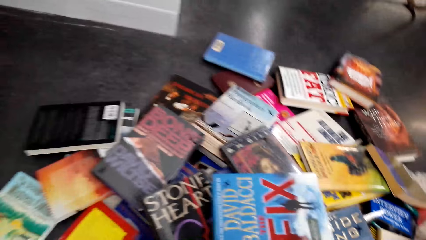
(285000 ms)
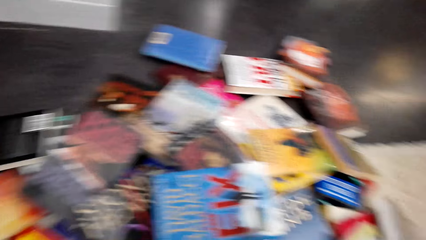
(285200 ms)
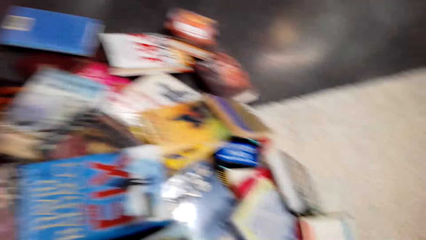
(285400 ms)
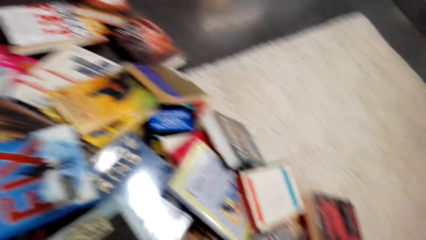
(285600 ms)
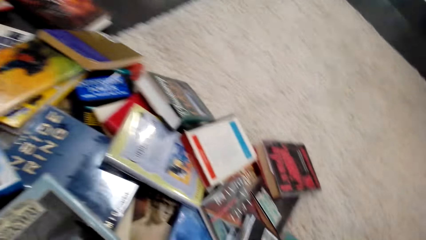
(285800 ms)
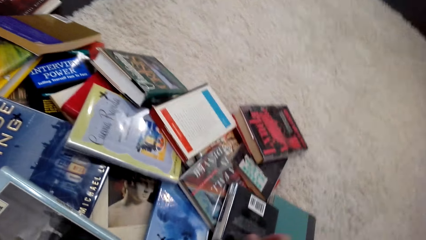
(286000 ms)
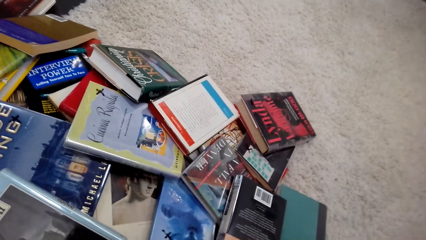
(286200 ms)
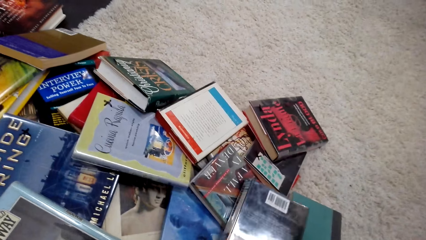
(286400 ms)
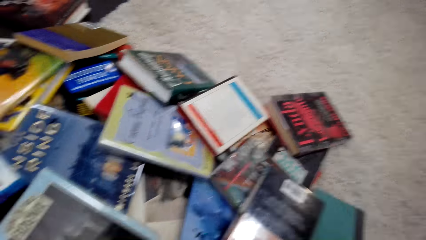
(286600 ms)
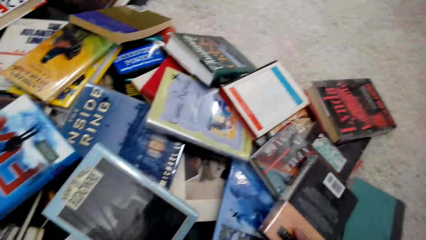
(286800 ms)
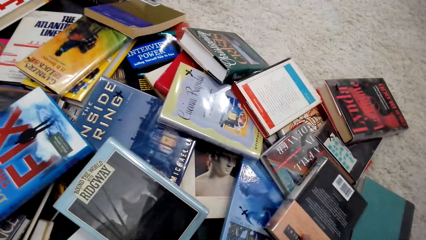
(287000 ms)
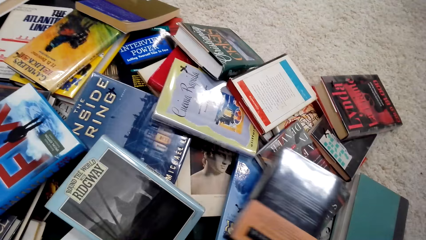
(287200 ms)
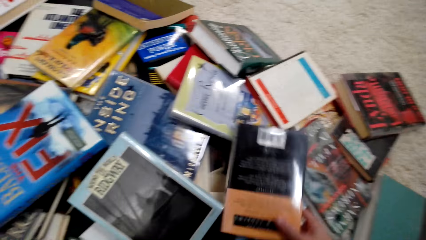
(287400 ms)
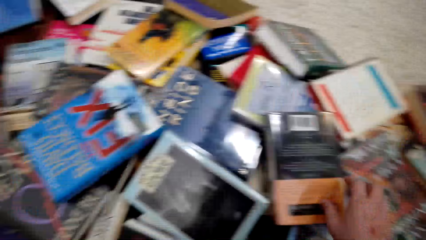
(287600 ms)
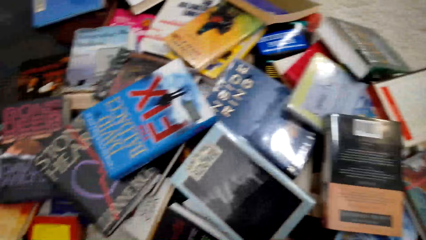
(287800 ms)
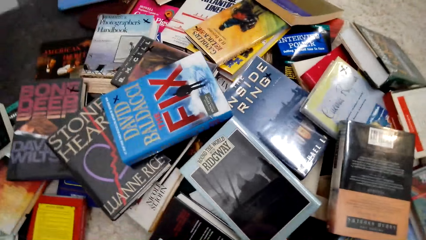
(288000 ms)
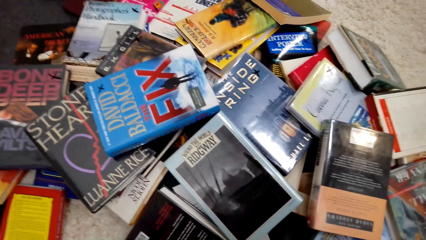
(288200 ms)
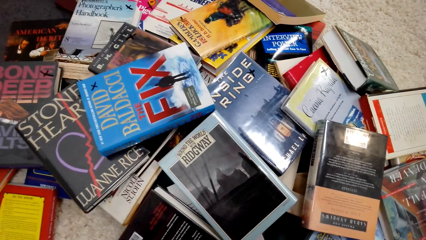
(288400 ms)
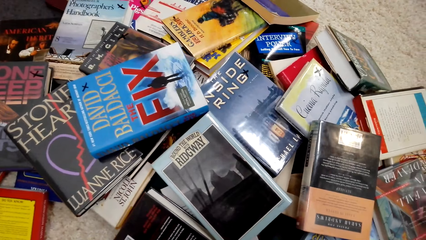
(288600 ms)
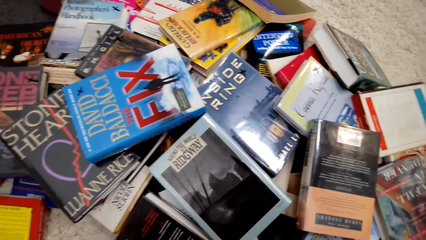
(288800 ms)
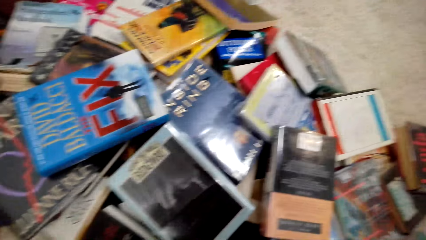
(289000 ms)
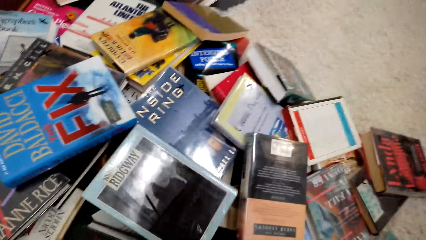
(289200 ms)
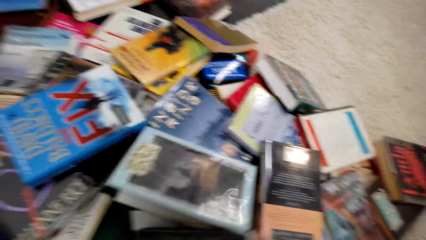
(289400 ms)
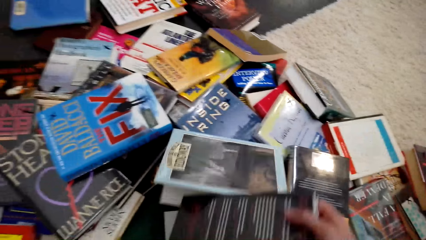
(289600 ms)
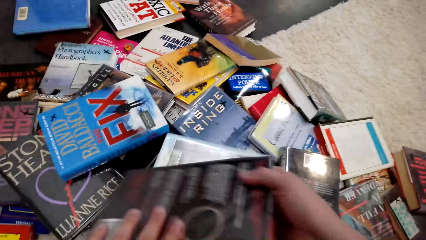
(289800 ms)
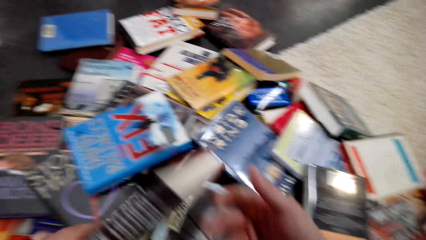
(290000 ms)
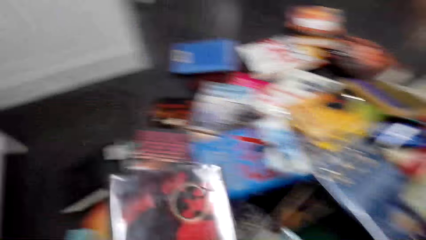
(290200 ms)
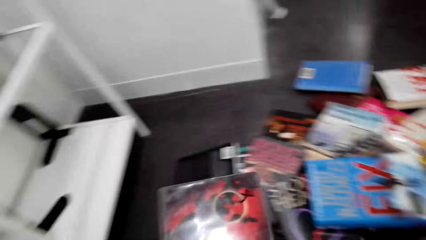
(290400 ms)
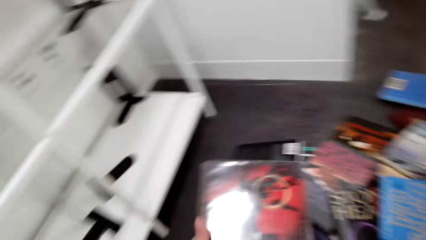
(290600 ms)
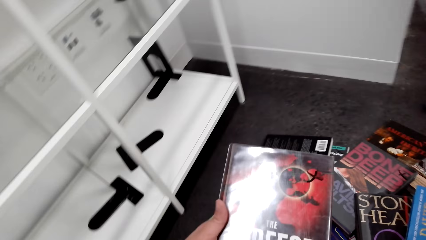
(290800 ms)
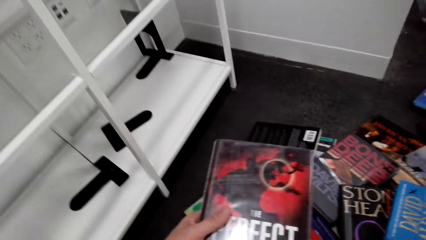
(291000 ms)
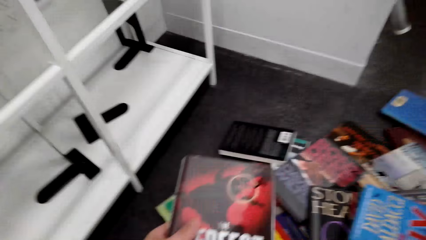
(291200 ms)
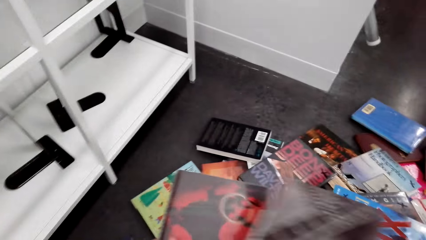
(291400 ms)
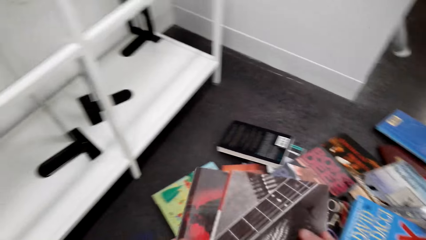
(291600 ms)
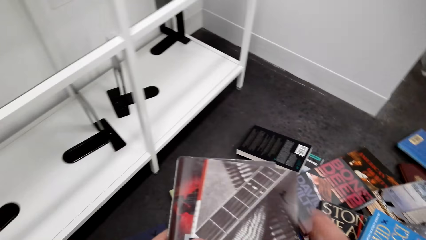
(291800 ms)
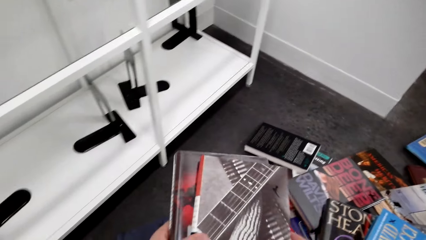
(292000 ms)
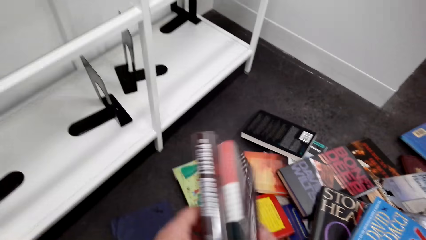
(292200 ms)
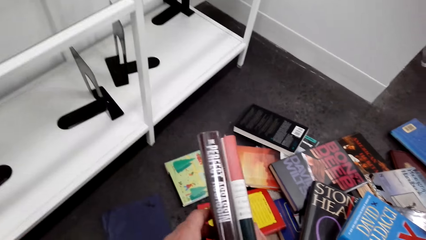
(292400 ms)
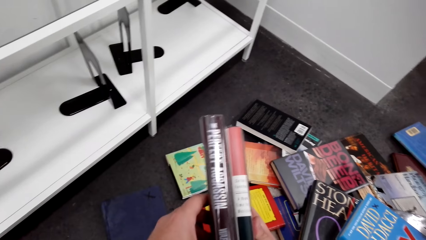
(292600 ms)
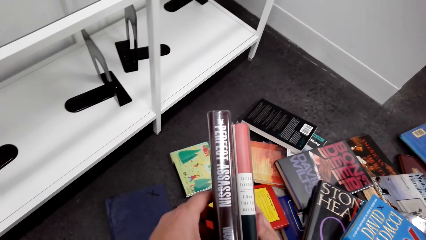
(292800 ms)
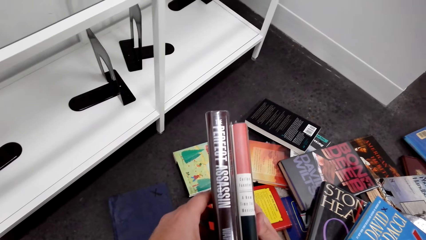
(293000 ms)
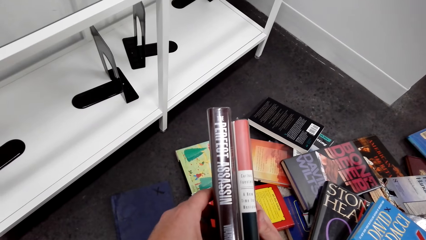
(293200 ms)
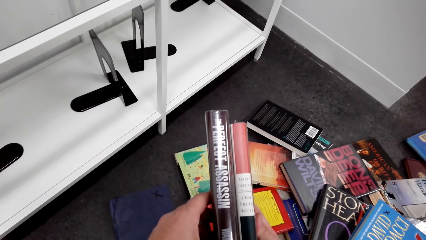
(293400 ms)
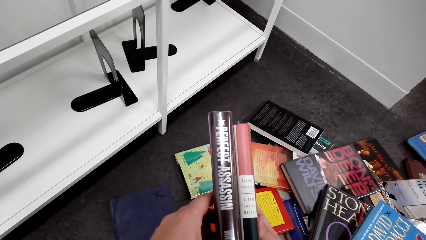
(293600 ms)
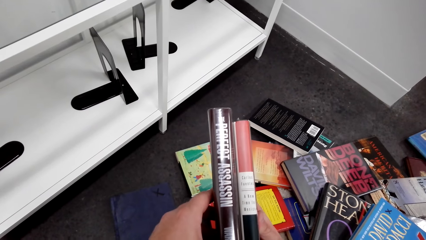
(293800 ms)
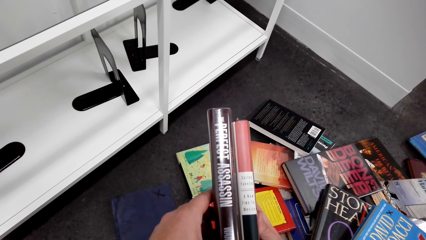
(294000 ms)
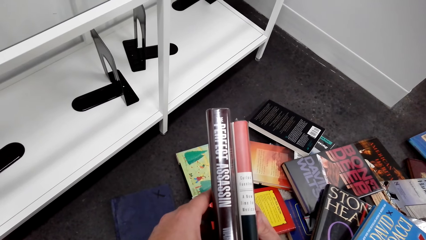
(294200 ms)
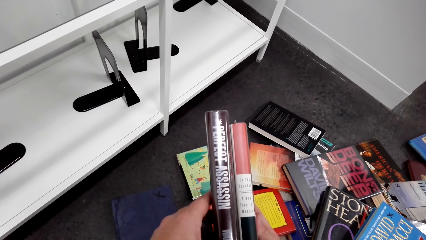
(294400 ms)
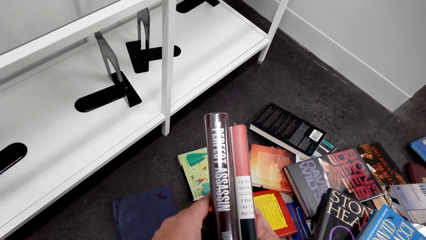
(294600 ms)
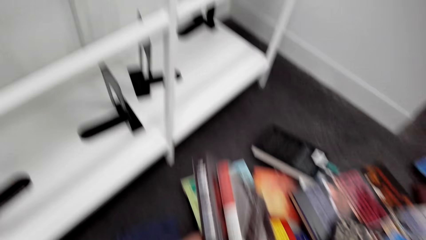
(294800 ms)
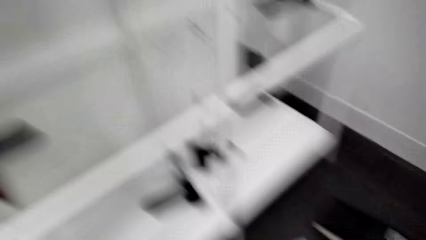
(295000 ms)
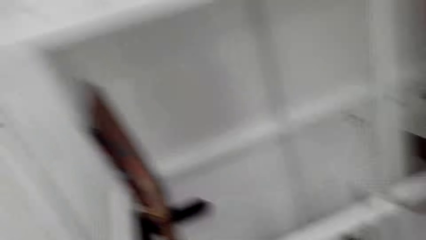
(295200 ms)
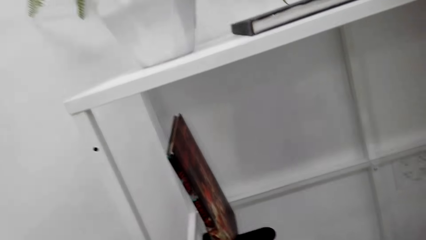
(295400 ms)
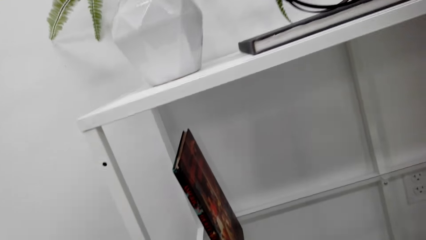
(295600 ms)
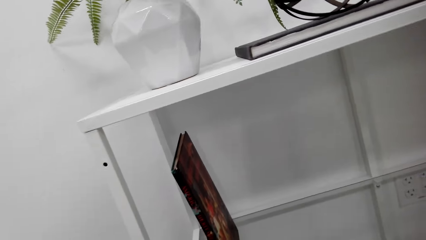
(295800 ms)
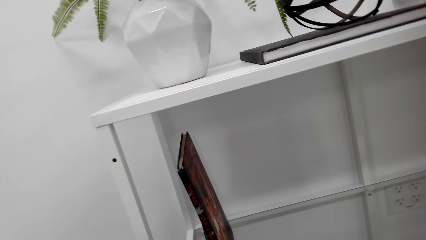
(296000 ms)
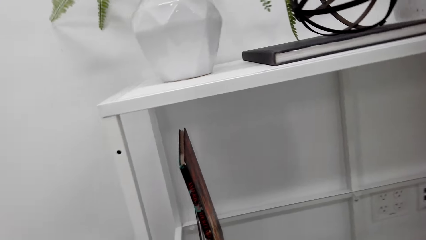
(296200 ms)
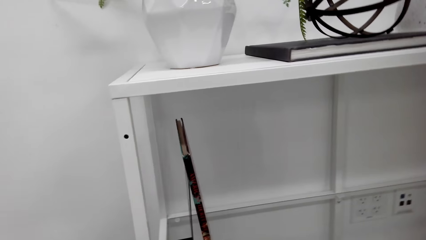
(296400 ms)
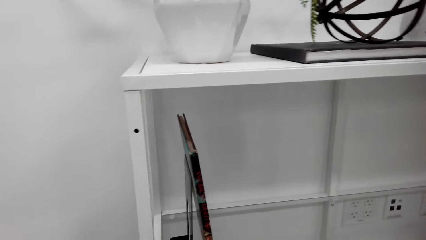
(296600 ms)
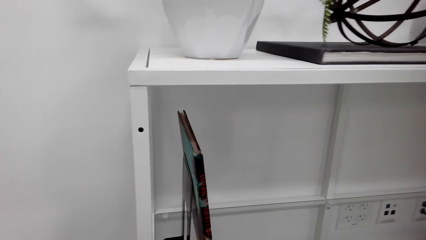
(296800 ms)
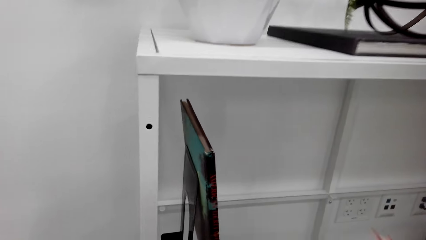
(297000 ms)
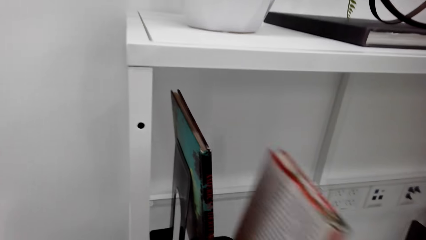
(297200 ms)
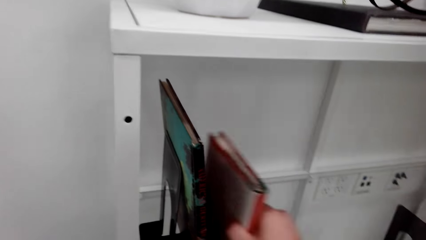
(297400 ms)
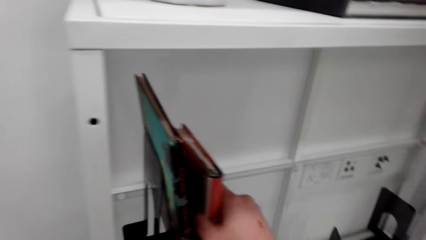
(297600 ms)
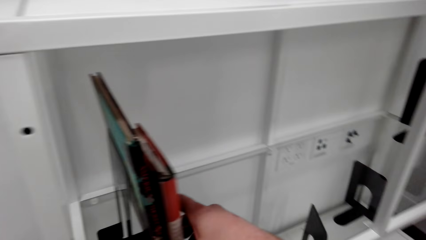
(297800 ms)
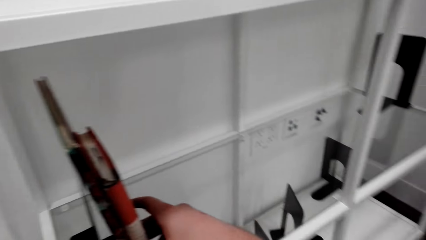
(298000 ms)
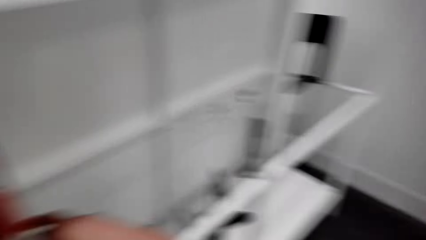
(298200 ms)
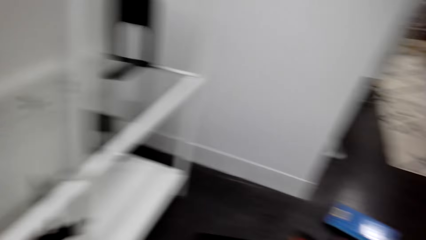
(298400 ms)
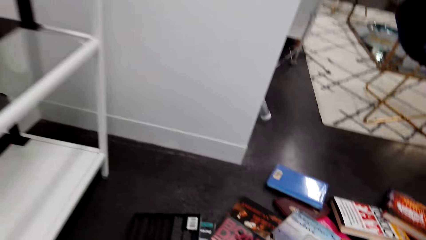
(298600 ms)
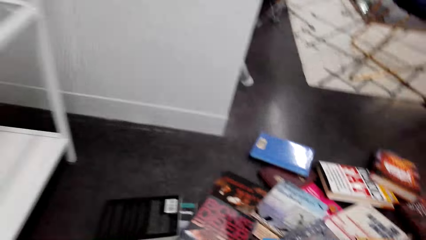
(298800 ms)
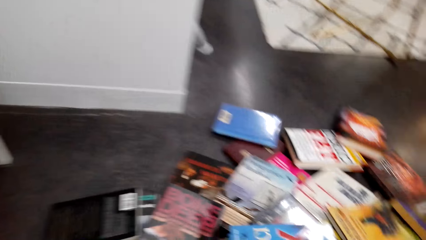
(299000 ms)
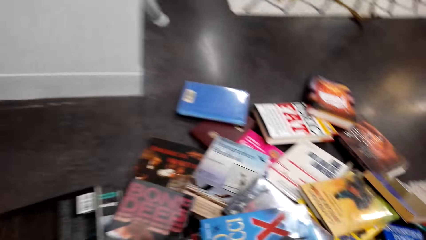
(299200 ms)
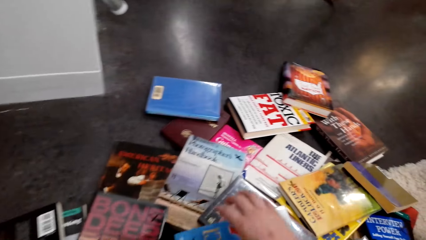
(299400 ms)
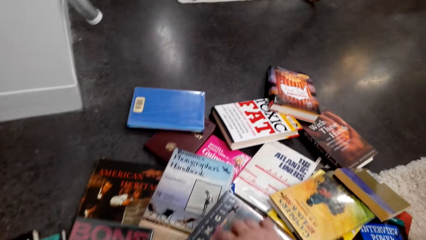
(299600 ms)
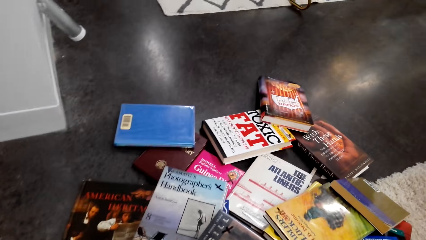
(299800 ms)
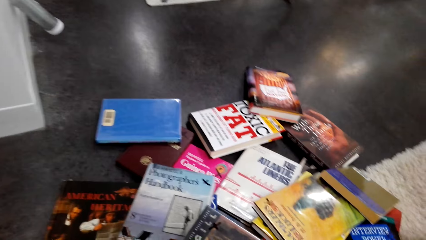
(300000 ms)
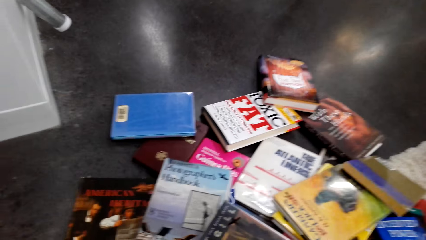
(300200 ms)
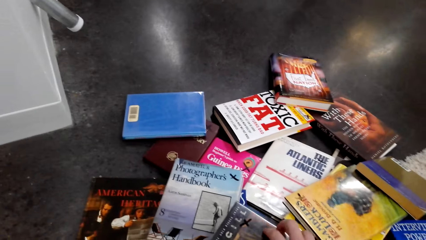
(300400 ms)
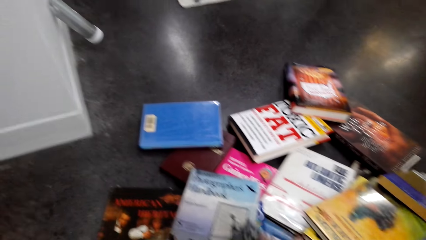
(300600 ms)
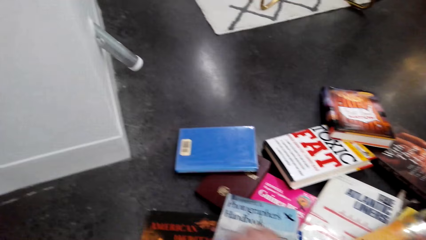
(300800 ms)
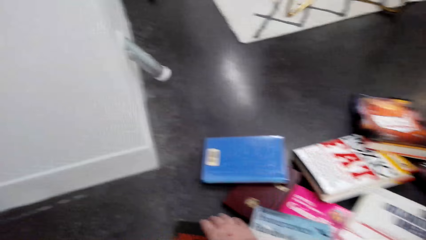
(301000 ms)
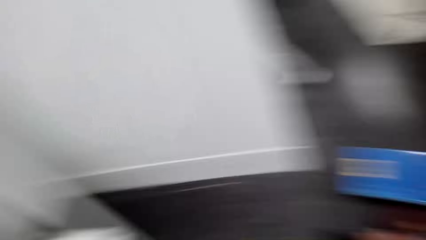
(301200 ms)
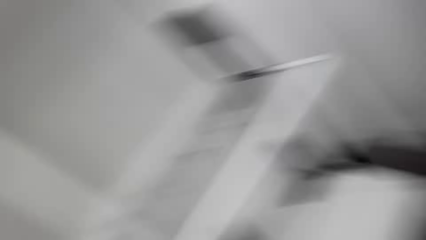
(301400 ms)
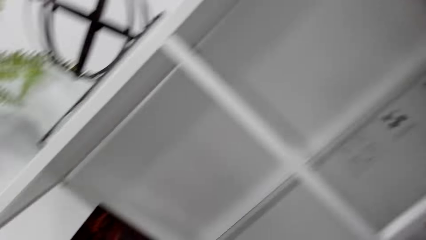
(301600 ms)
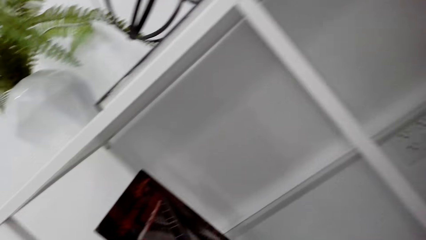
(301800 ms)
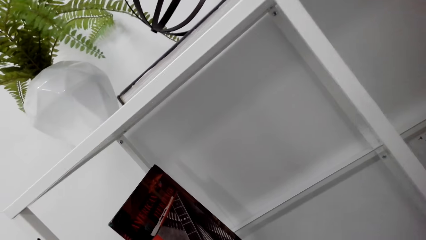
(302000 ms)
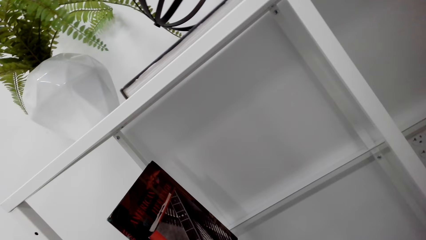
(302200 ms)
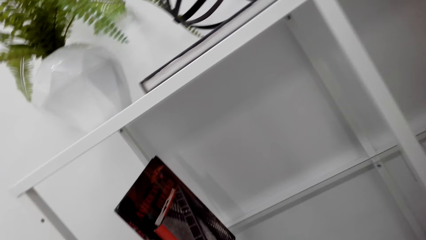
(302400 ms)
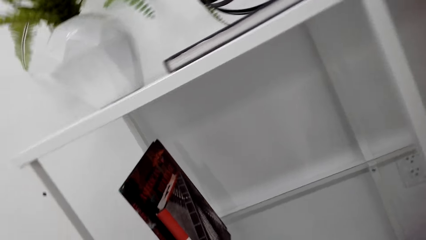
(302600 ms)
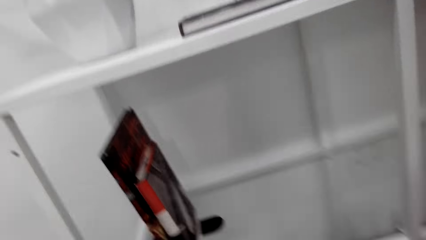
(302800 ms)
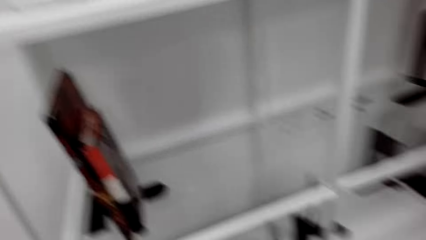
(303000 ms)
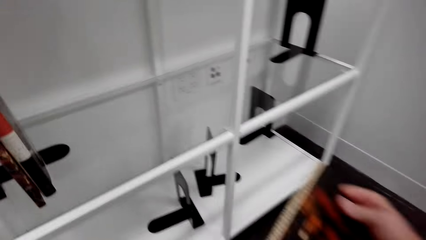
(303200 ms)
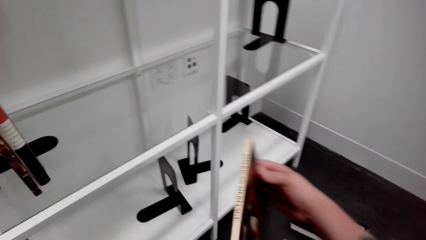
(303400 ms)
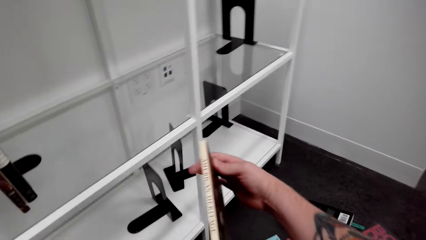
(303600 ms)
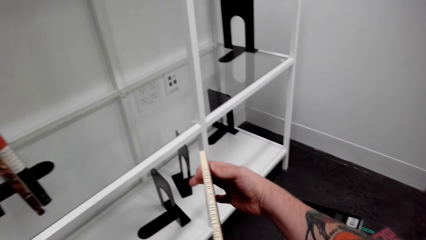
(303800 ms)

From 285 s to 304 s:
The camera wearer walks around. They pick up the book from the floor. They pick up the book from the floor again. They walk around. They hold the books in the hand. They put the book on the bookshelf. They walk around. They pick up the book from the floor. They walk around.
